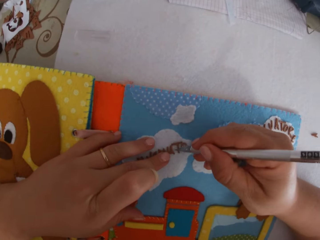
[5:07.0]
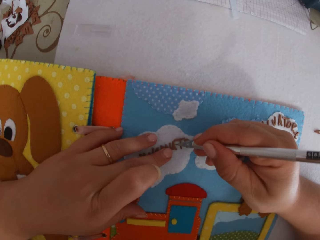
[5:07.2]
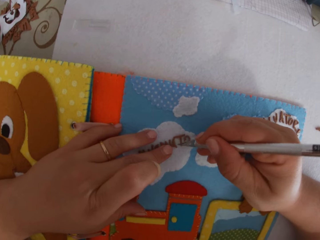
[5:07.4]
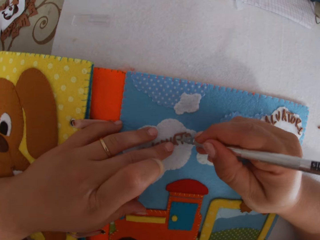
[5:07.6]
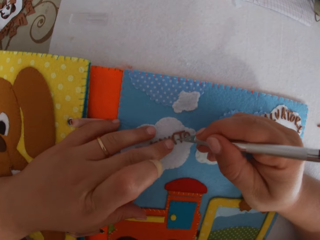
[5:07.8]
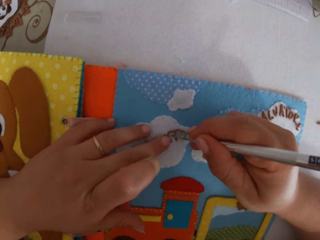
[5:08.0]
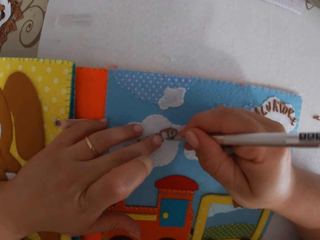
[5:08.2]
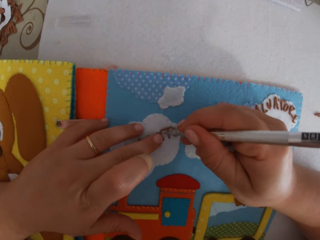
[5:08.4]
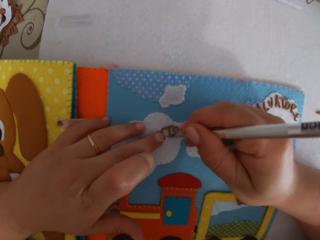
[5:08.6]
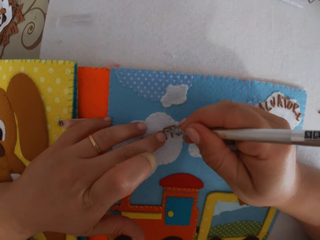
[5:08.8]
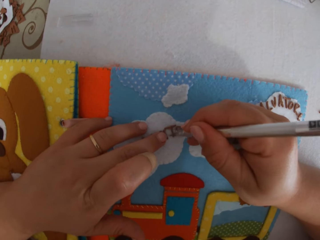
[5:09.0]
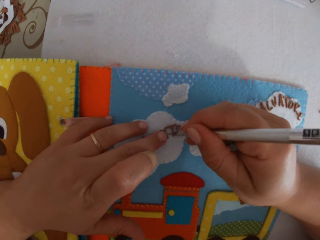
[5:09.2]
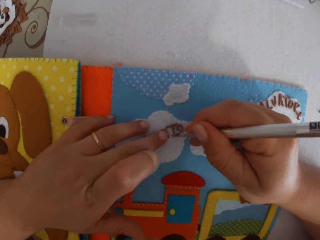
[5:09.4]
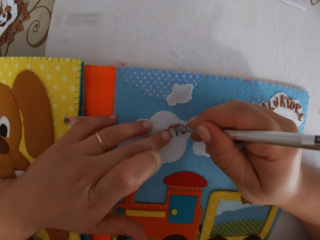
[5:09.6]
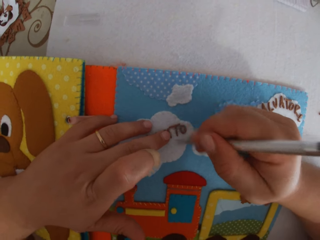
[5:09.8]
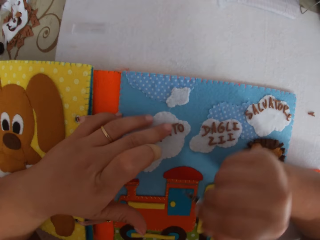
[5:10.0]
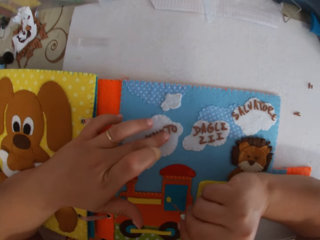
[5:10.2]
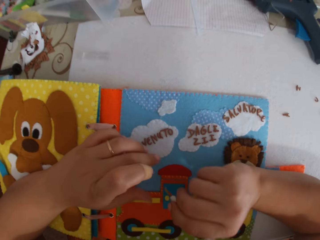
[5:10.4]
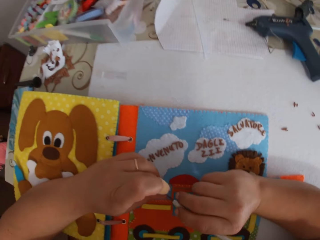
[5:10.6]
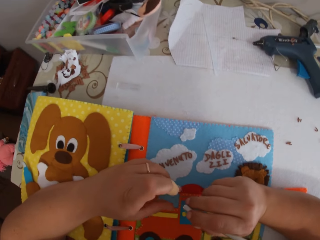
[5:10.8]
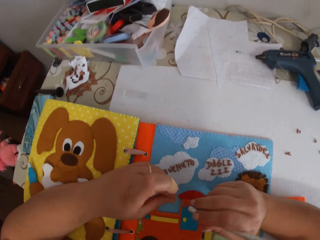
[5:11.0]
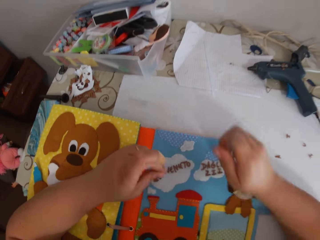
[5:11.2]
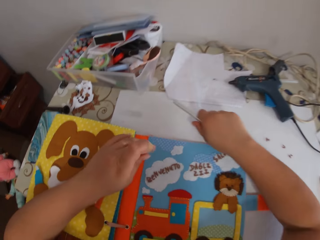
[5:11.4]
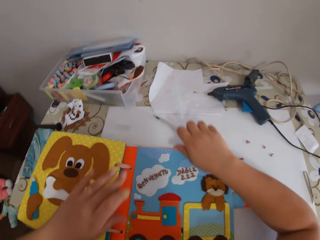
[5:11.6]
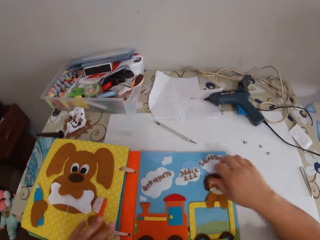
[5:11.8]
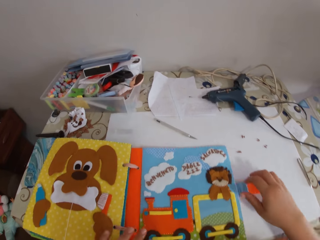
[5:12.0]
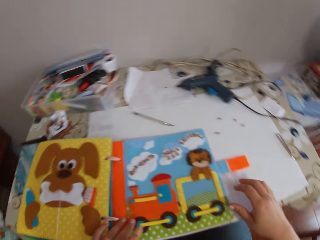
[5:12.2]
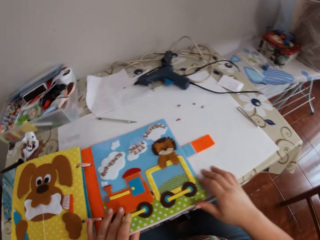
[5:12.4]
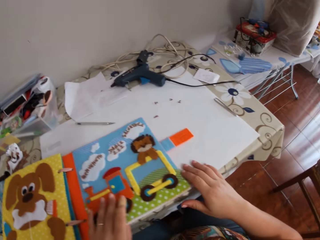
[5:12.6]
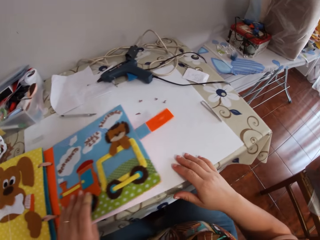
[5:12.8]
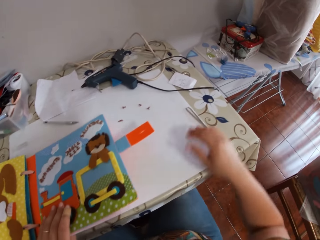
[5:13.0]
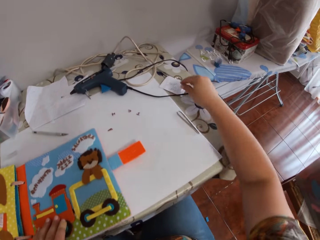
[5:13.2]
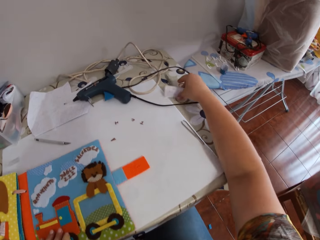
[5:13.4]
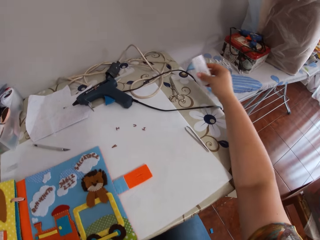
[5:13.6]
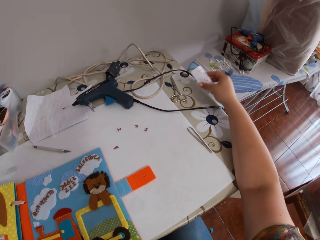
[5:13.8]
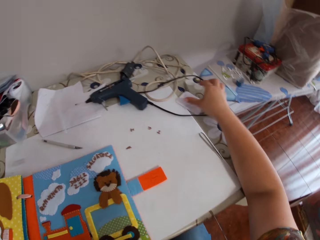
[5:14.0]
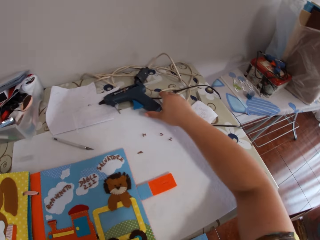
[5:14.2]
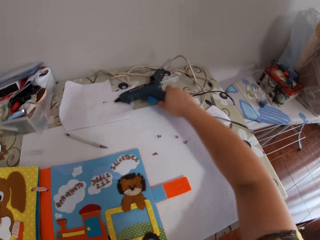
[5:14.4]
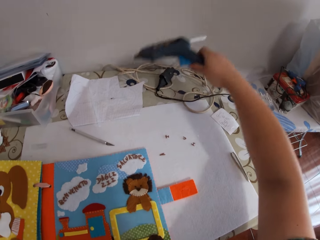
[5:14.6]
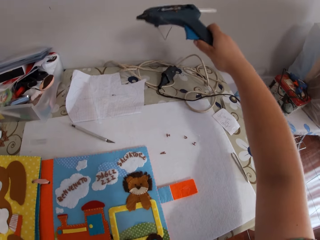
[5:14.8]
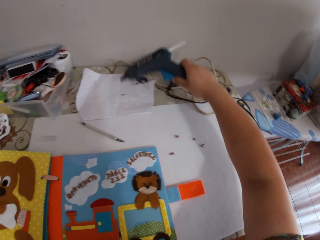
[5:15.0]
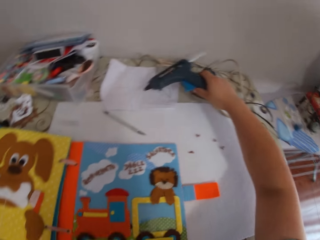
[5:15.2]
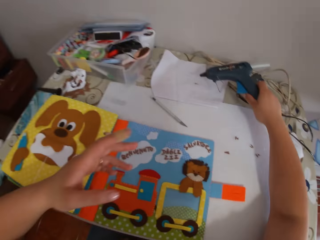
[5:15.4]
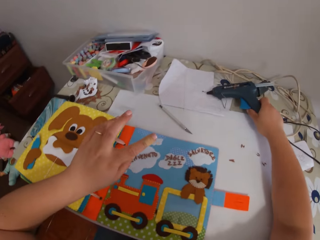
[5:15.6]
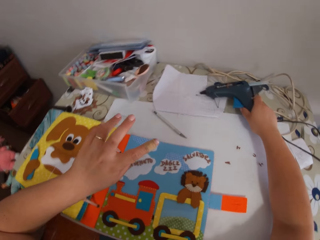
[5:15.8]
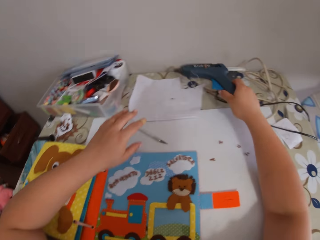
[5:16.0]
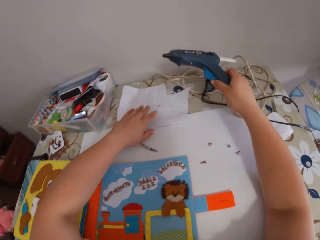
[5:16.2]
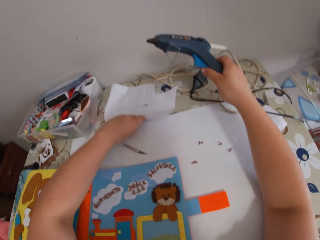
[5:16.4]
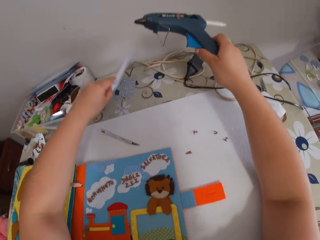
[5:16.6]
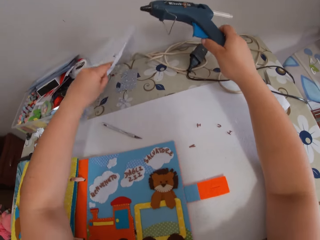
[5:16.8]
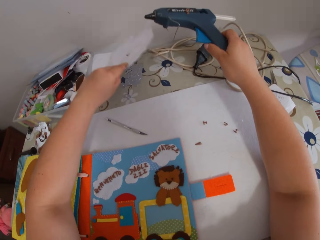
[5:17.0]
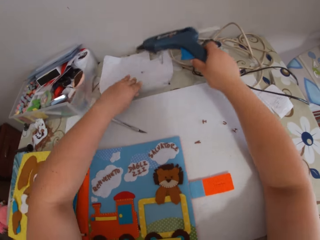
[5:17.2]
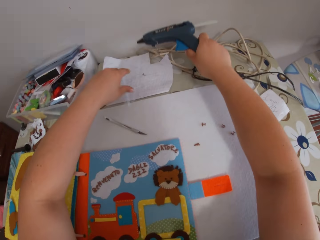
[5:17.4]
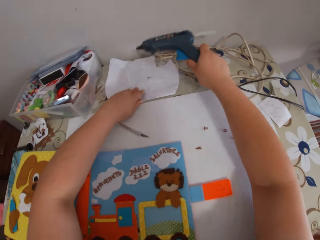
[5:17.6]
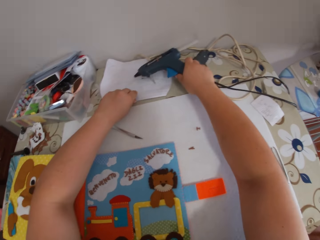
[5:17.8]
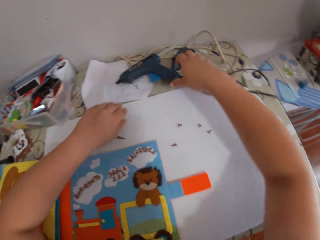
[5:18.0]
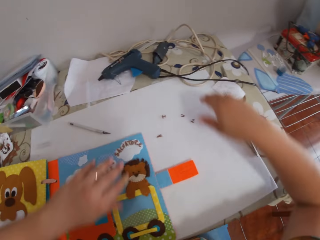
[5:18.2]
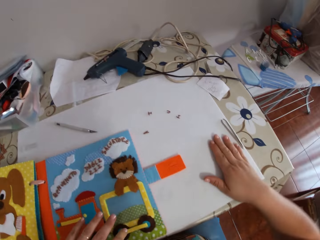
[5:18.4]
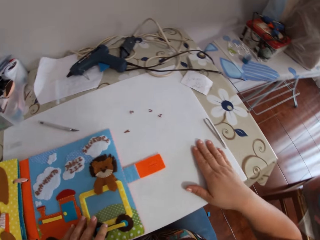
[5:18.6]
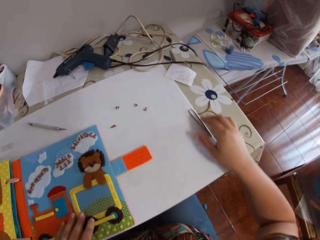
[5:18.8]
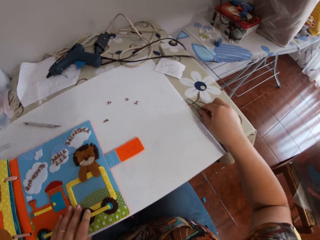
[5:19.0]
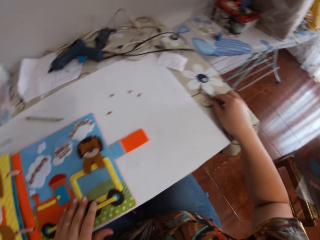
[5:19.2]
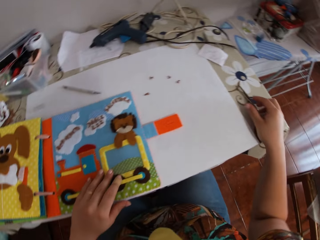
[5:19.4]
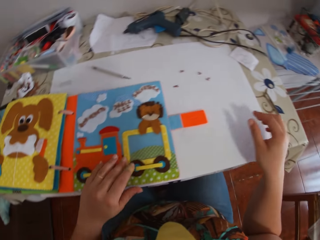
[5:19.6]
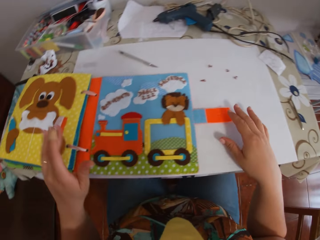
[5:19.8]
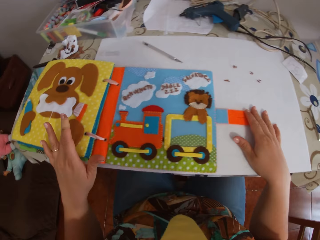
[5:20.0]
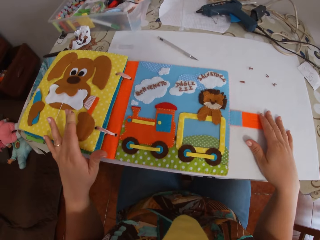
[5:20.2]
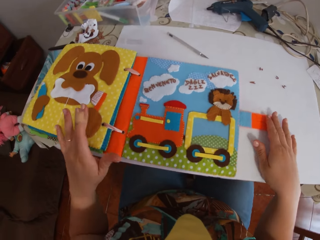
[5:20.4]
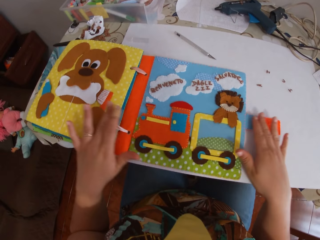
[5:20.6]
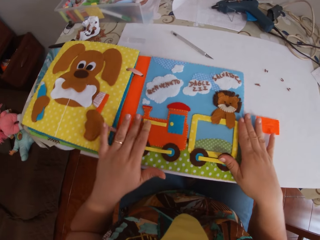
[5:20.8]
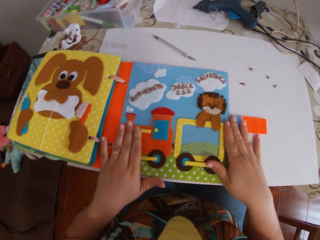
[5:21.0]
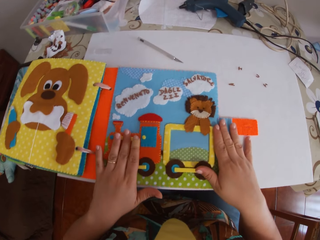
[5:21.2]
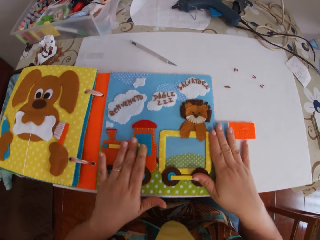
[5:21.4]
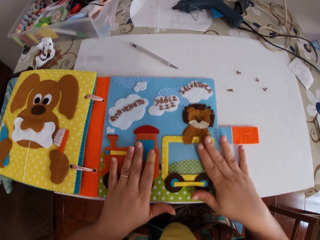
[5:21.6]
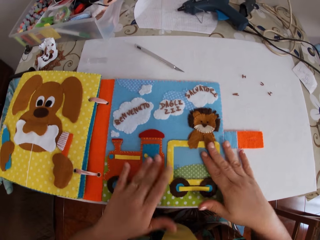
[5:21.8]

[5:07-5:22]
The camera wearer writes with the pen in her right hand on the colour book or scrapbook on the table. She drops the pen in her right hand on the table. She adjusts the colour book on the table with her left hand. She lifts the scrapbook. She picks up the paper from the table with her left hand. She drops the paper in her right hand on the table. She picks up the tweezer from the table with her right hand. She lifts the glue gun from the table. She drops the glue gun on the table with her right hand. She moves a cardboard from the table with her left hand. She lifts the paper from the table. She drops the paper in her left hand on the table. She drops the glue gun in her right hand on the table. She touches the scrapbook. She shifts the tweezer on the table with her right hand.

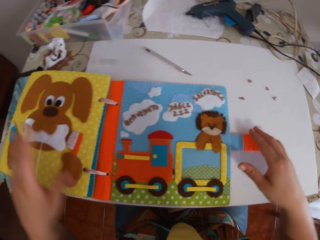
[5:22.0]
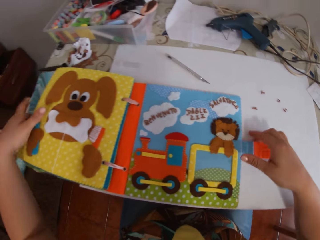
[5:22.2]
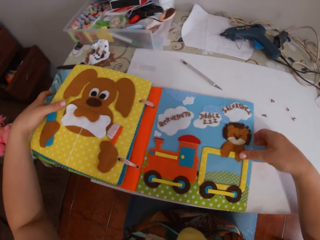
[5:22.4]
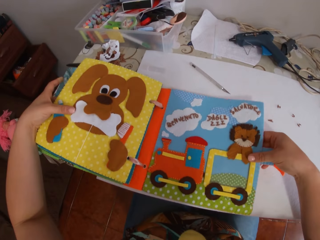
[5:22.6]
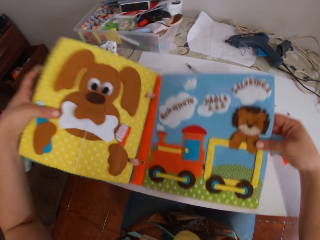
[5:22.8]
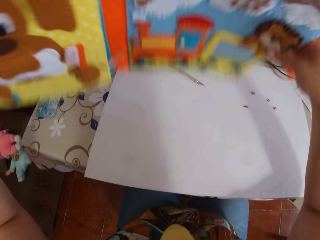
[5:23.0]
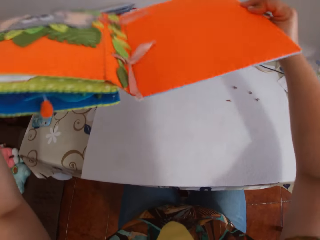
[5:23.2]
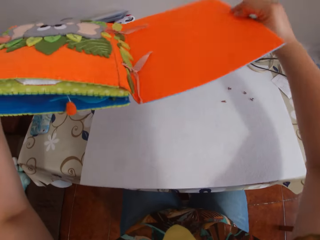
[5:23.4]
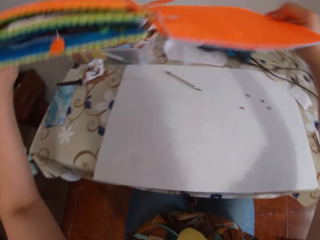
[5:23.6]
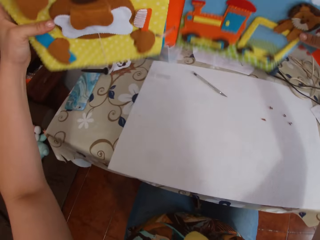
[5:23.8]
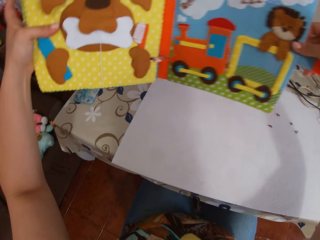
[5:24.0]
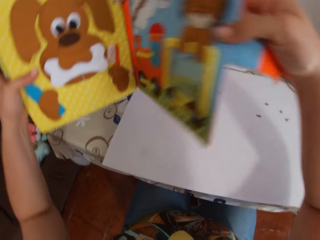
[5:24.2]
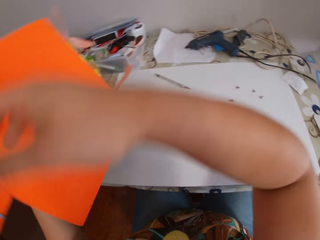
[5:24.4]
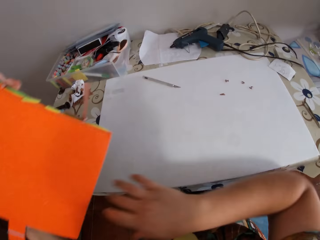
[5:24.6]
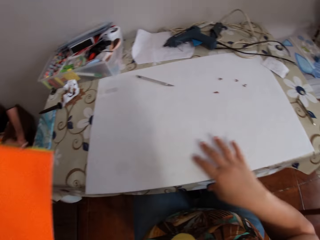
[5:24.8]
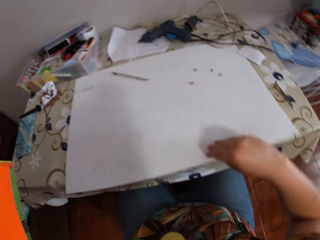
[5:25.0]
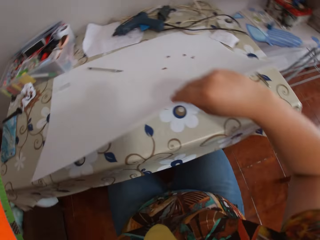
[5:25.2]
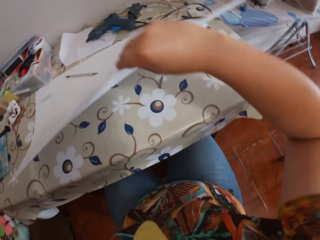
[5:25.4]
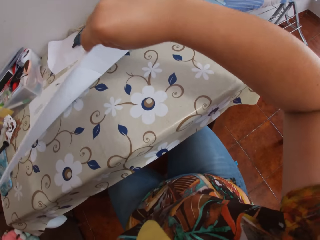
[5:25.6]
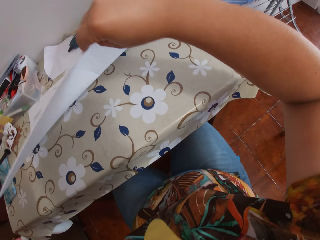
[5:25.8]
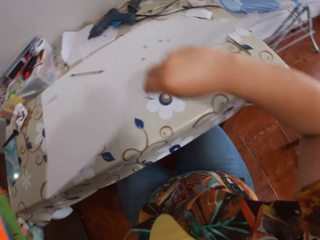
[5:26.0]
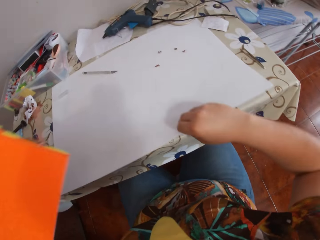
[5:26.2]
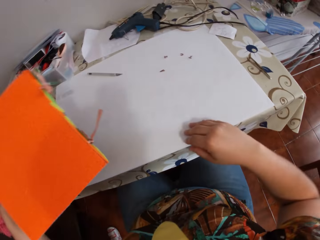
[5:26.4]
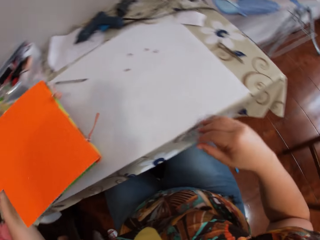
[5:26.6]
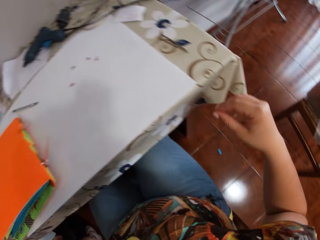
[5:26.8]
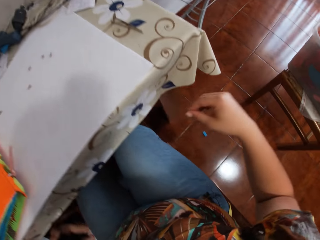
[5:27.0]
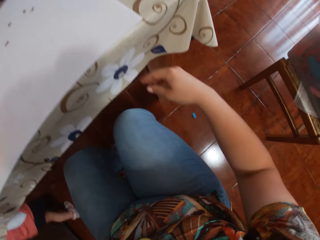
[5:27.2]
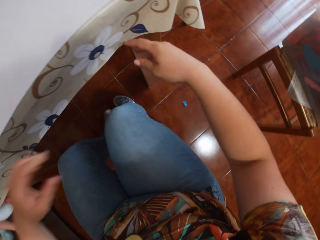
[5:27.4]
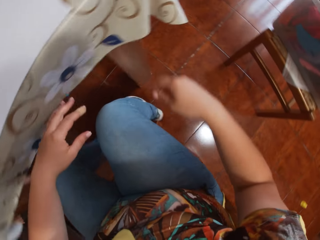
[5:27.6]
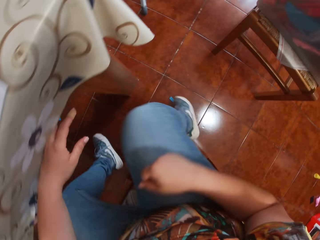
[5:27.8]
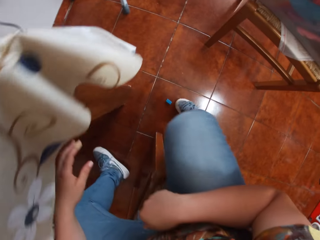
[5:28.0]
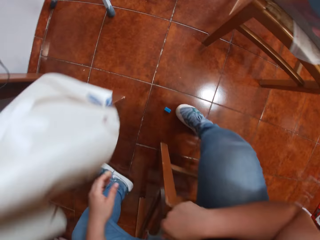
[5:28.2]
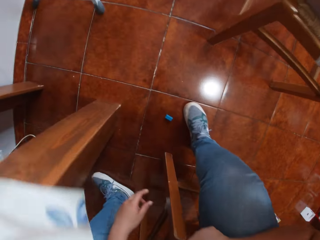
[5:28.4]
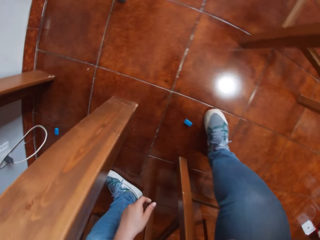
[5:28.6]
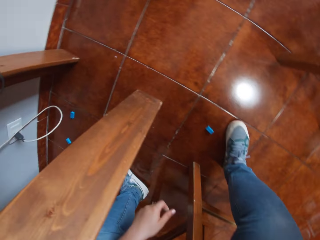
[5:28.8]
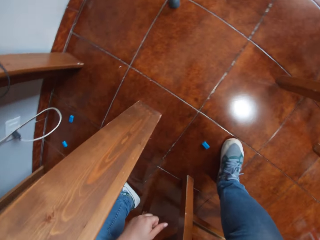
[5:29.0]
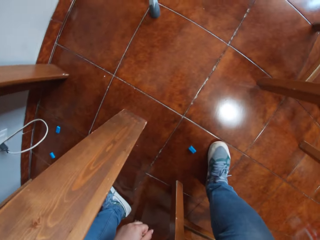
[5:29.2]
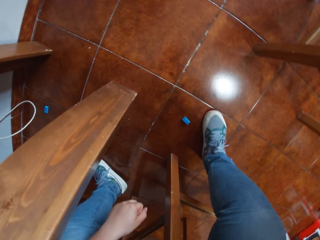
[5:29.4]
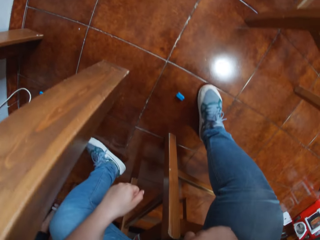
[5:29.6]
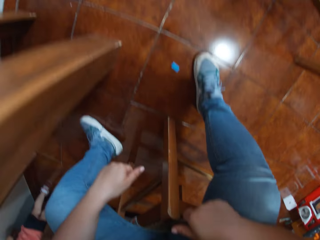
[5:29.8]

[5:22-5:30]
The camera wearer picks up the colour book from the table with her hands. She shakes the colour book in her hands. She closes the colour book with her hands. She adjusts a paper from the table with her right hand. She lifts the drawing paper on the table. She drops the colour book in her left hand on the table. She looks for something on the floor.
